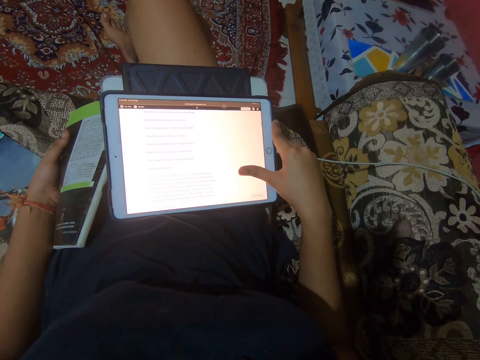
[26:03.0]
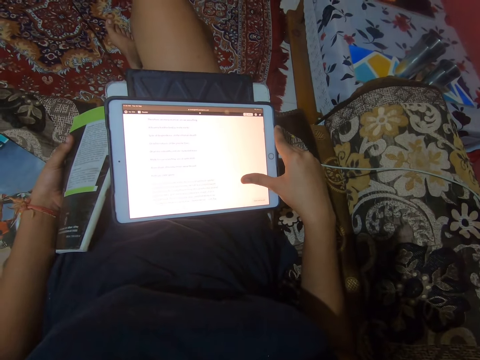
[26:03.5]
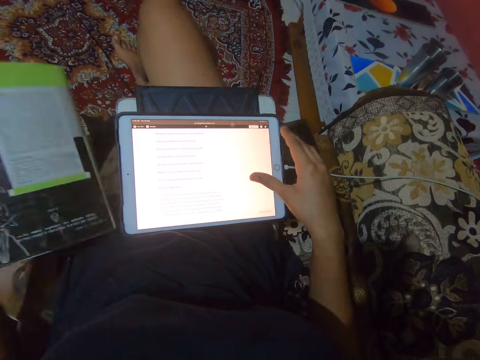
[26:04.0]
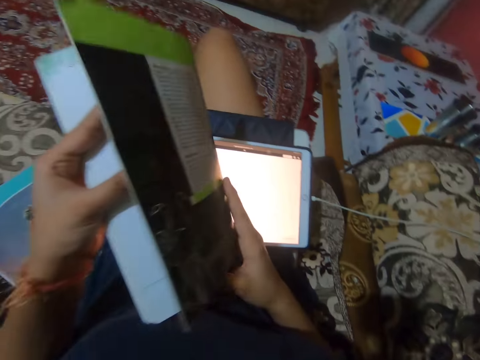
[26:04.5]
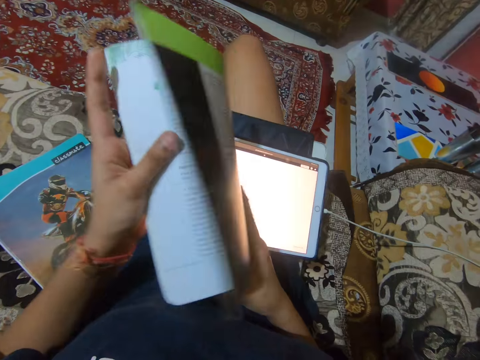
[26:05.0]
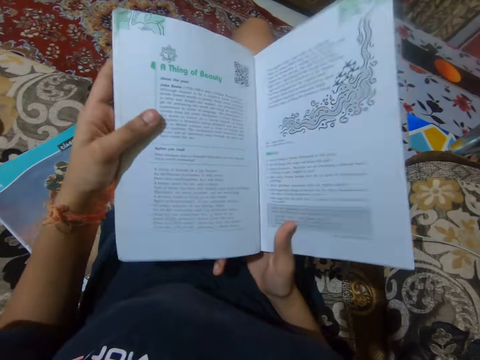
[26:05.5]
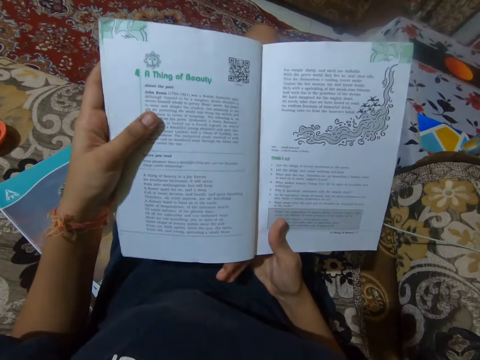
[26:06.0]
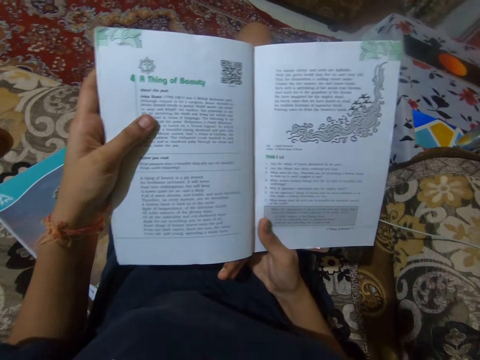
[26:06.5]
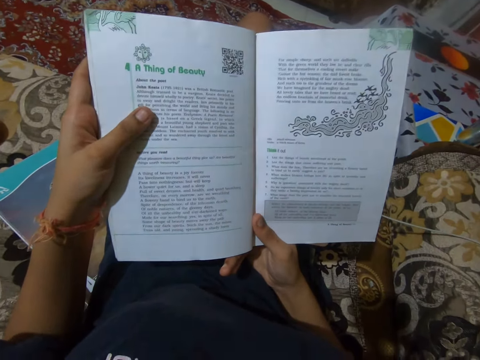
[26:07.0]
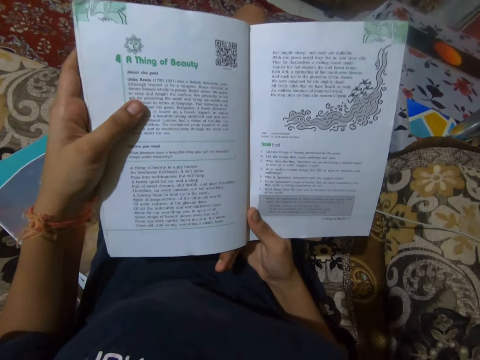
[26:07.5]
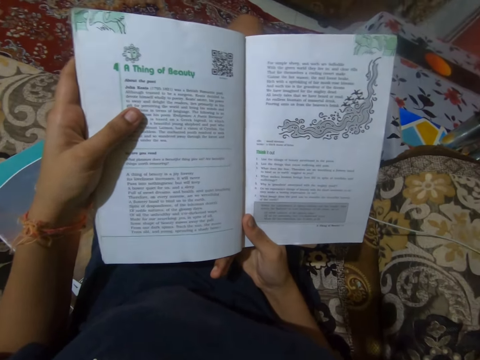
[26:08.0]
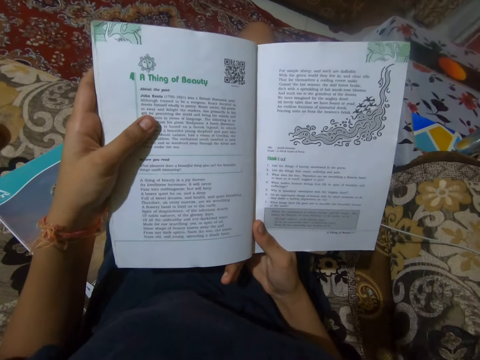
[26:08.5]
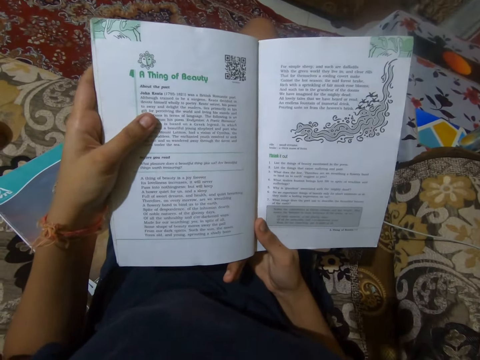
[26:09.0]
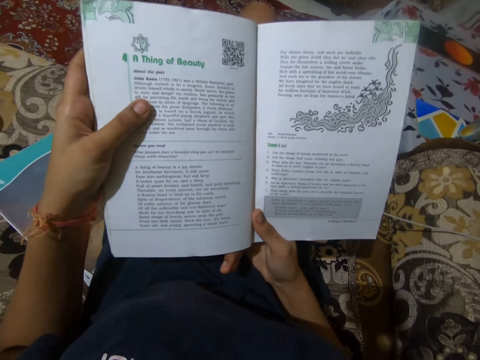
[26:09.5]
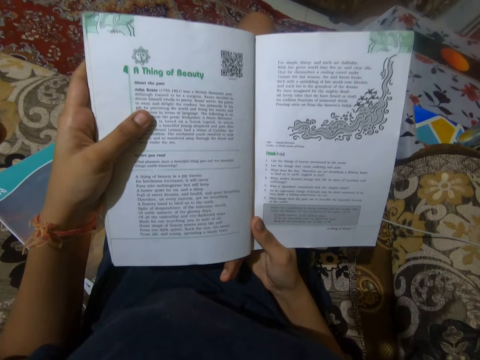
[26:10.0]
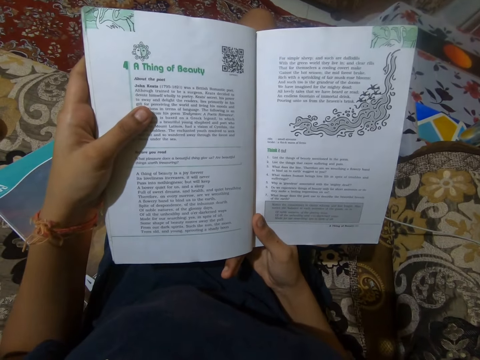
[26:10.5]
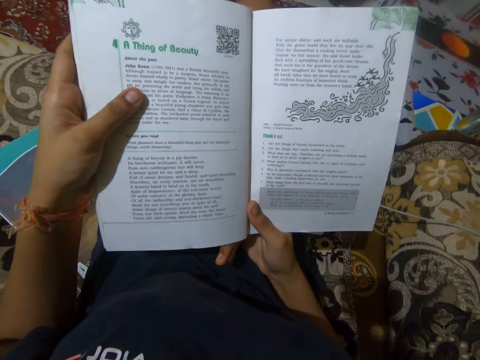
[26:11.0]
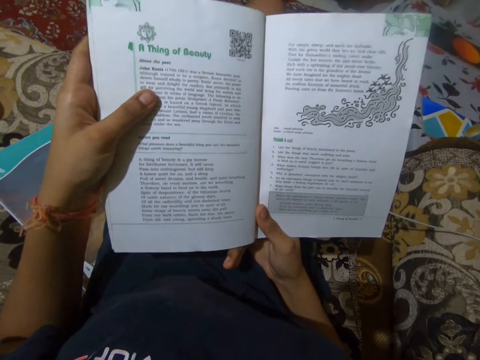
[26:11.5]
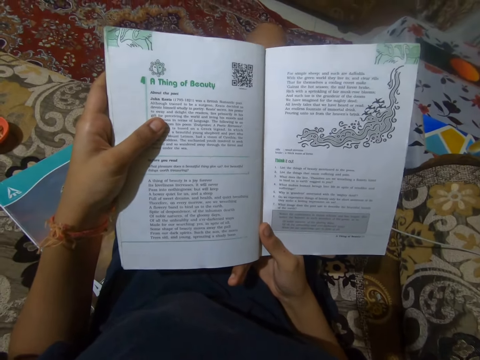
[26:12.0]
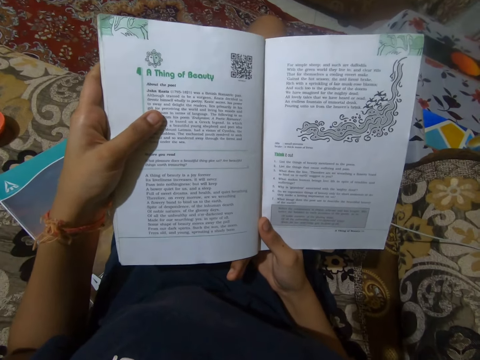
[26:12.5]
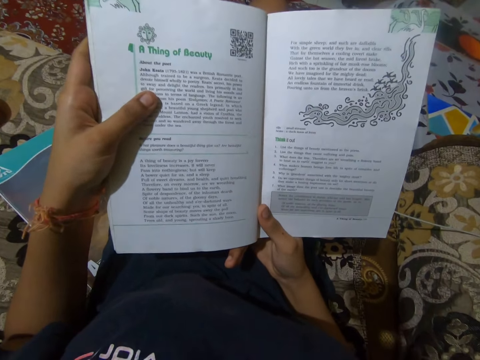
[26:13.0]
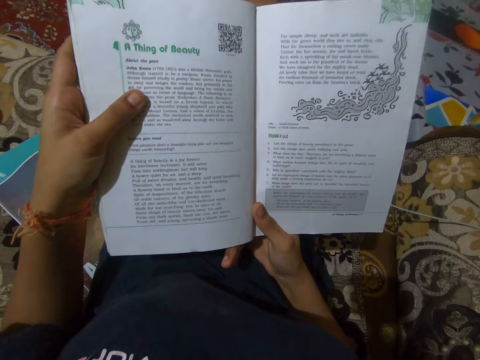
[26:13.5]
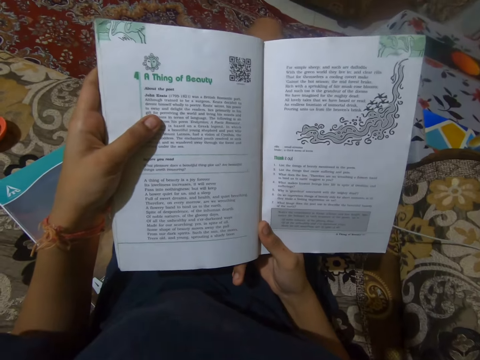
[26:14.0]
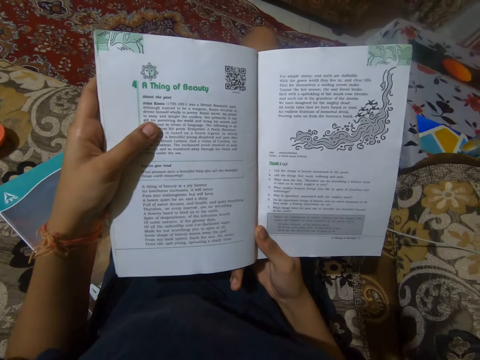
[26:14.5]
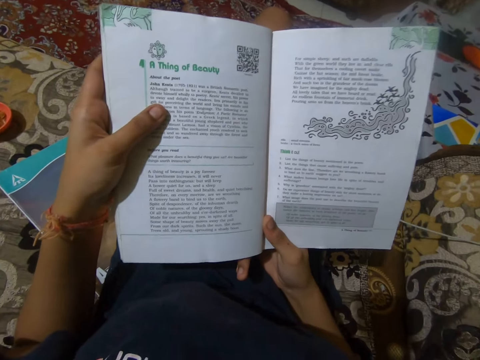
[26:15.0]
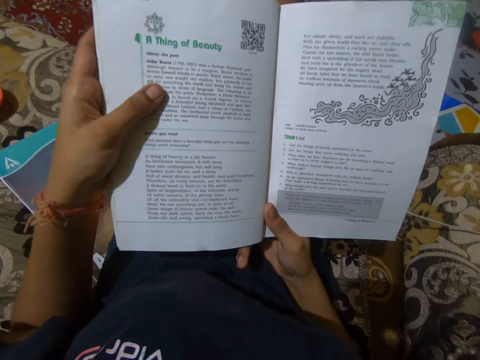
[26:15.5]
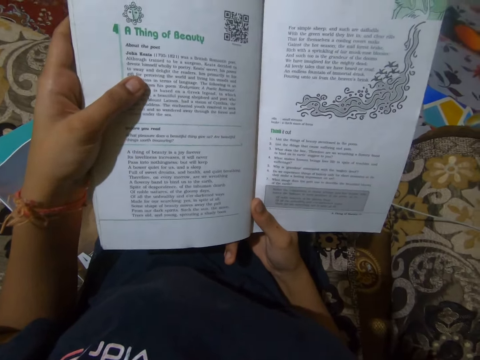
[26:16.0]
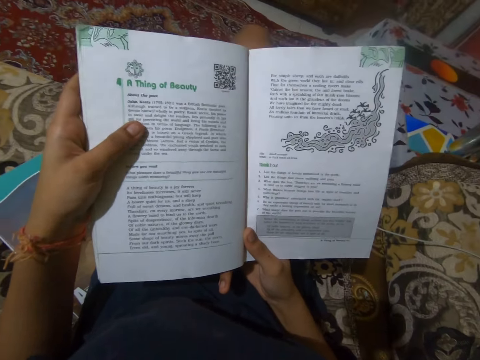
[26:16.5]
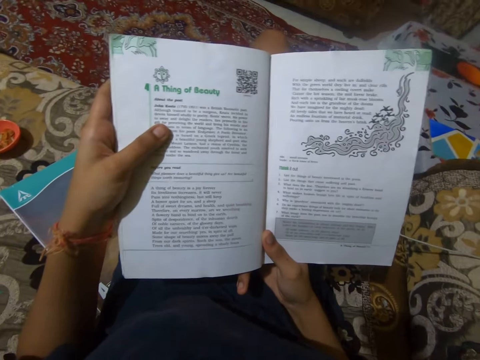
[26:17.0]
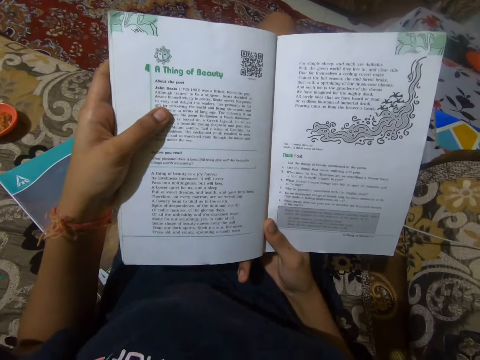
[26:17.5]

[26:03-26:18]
The camera wearer holds the book with both hands. They open the book. They read out loud from the book.

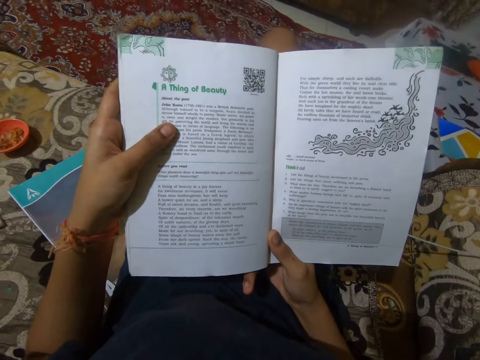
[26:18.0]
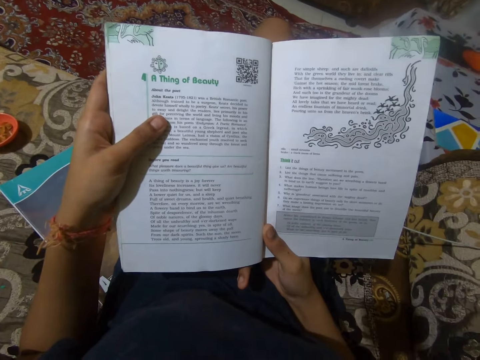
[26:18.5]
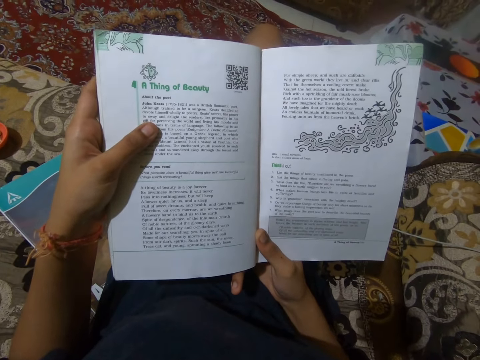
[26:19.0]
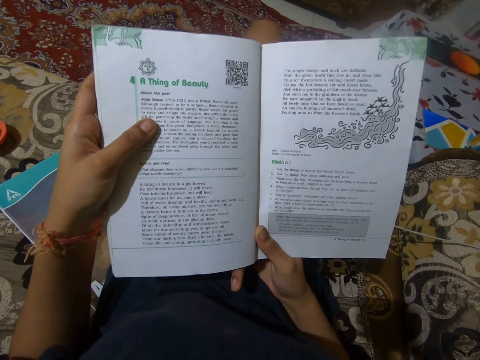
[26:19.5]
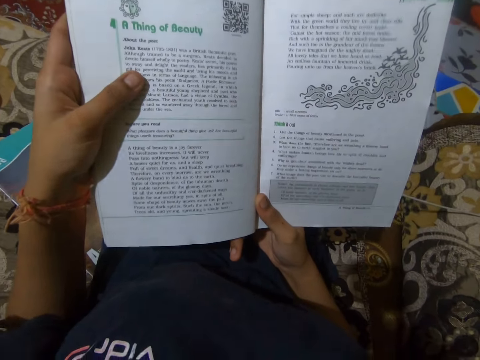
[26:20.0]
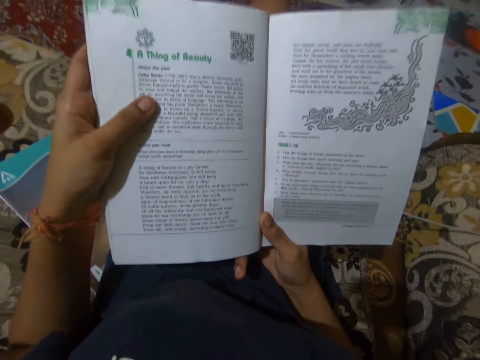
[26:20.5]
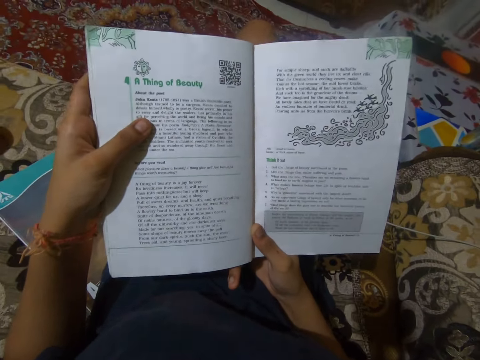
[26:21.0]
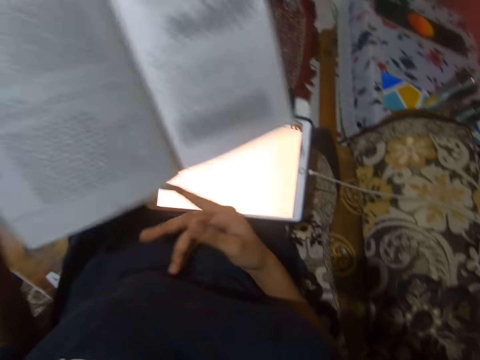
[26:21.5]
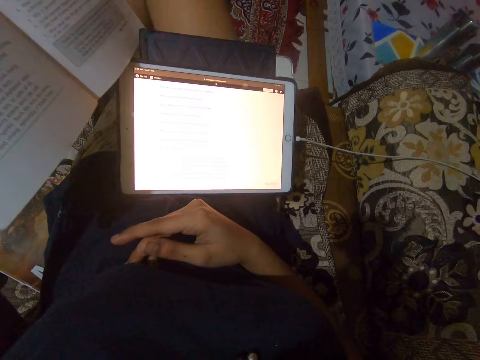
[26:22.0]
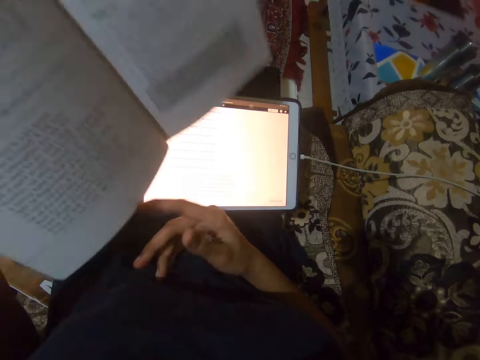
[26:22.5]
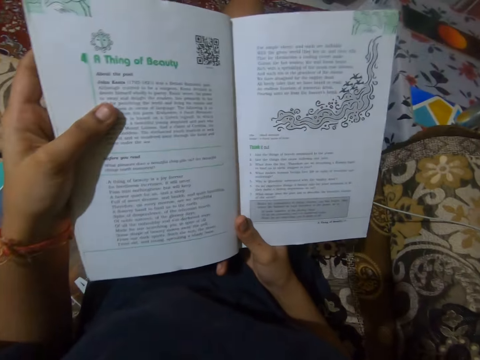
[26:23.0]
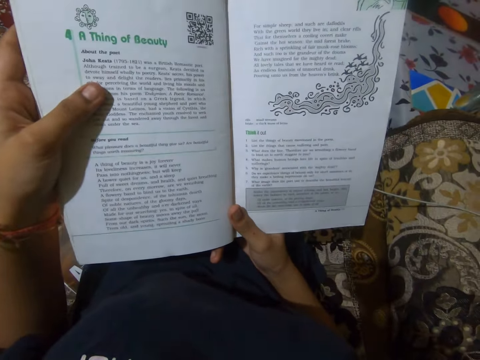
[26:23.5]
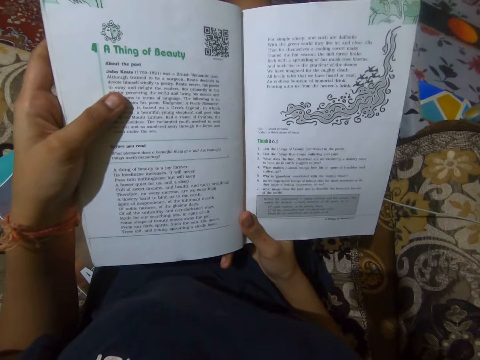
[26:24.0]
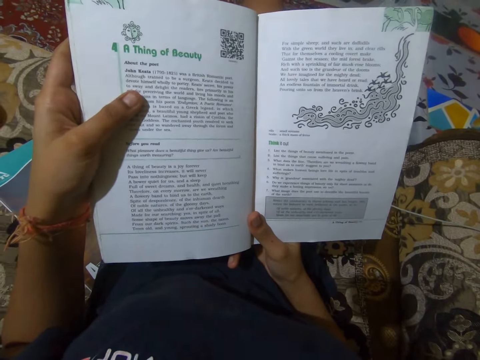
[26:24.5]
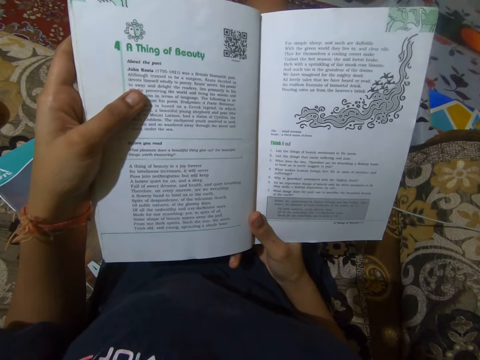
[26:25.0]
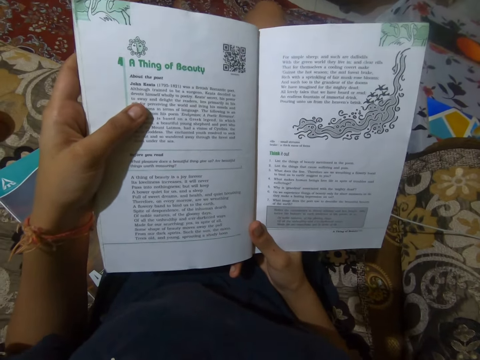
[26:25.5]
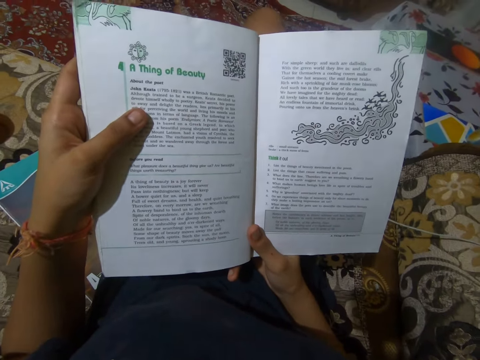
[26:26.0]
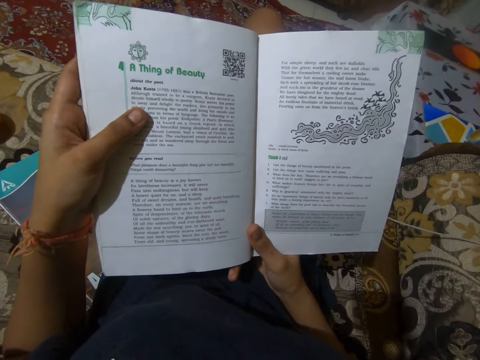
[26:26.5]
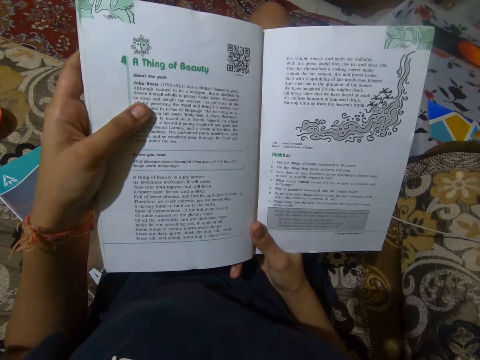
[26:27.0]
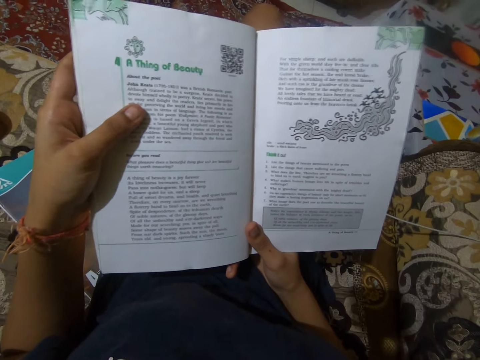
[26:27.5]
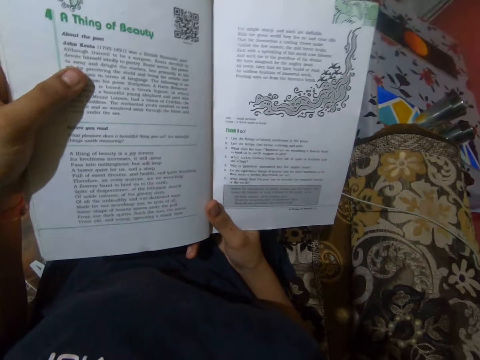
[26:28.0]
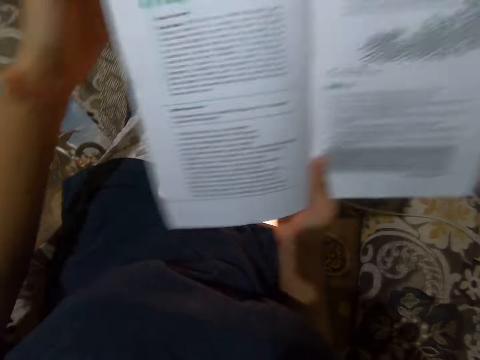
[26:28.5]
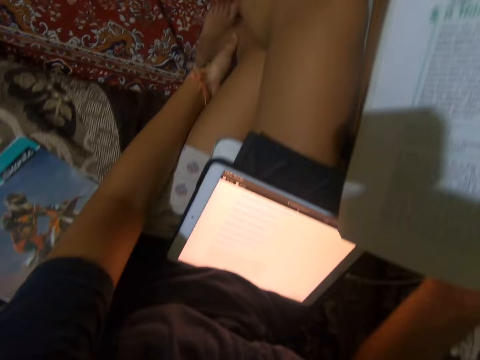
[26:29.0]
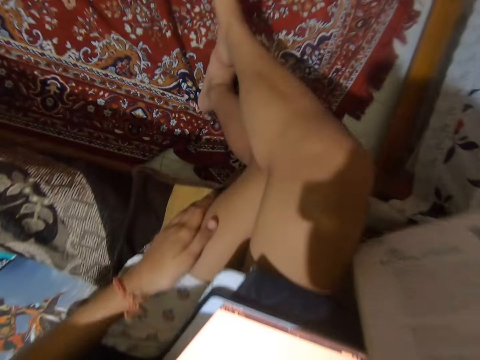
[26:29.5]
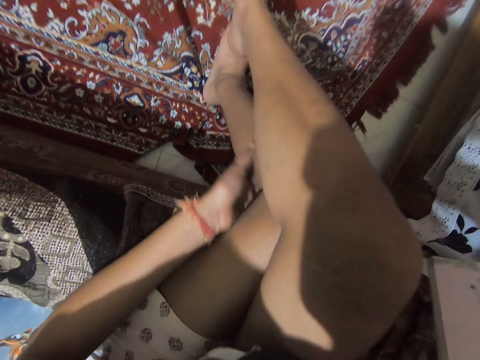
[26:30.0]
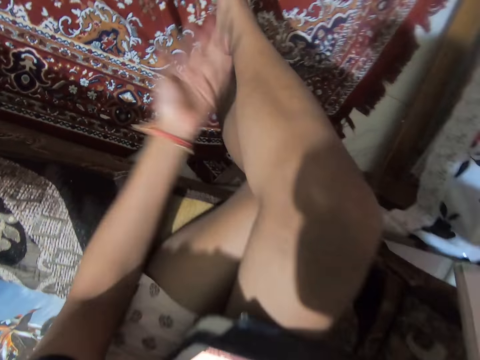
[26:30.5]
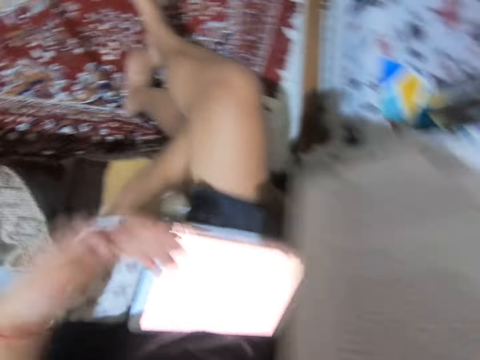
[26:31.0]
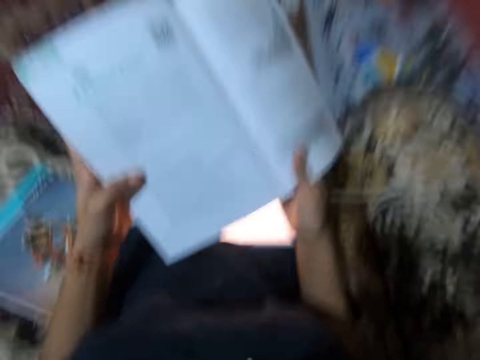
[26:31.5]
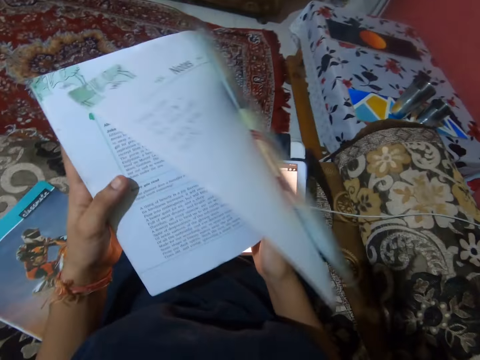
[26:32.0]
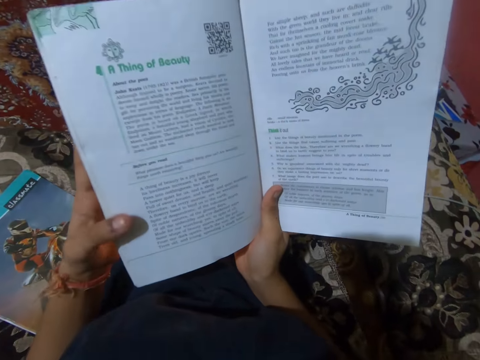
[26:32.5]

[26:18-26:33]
The camera wearer moves the book with her left hand. She holds the book with both hands. She rubs her left leg with her left hand. She scratches her leg. She holds the book with both hands.
